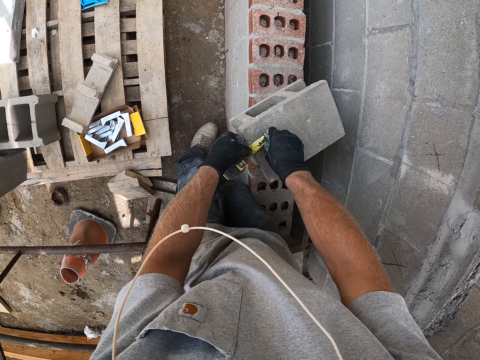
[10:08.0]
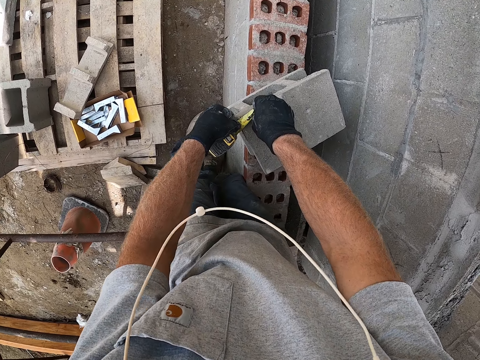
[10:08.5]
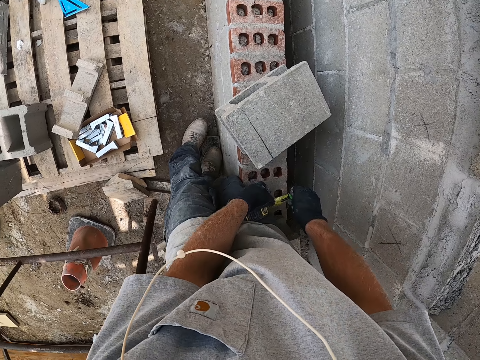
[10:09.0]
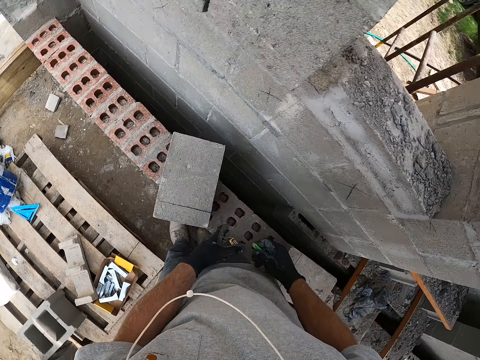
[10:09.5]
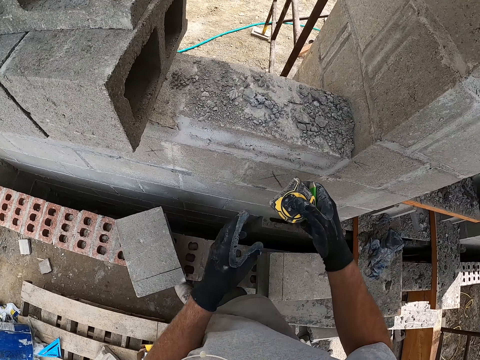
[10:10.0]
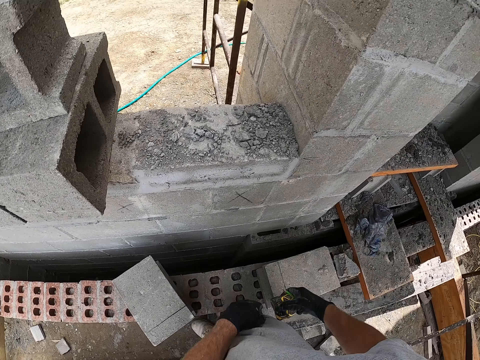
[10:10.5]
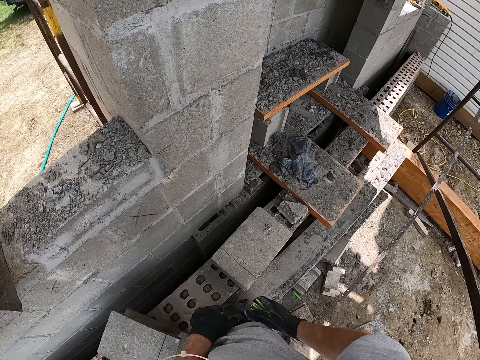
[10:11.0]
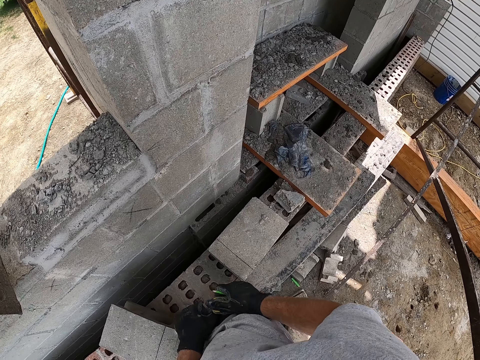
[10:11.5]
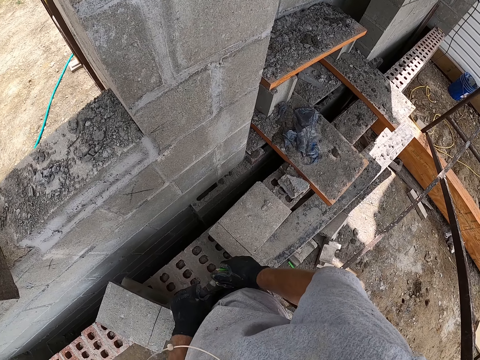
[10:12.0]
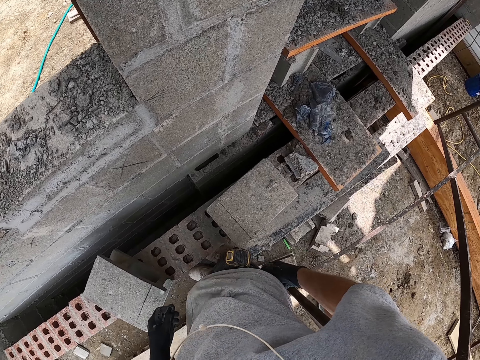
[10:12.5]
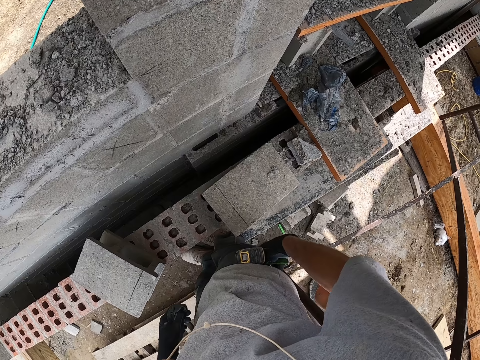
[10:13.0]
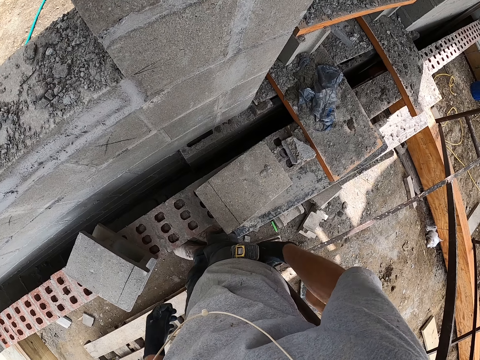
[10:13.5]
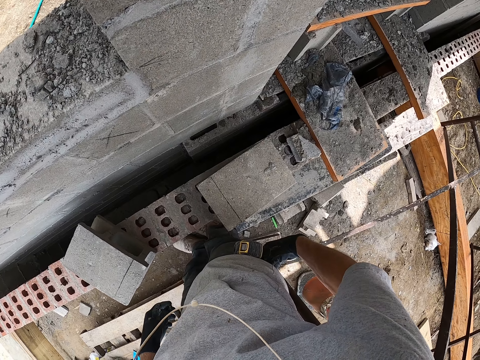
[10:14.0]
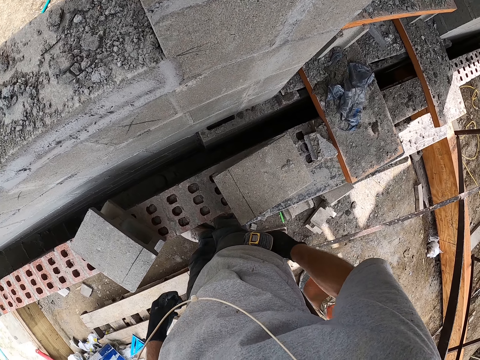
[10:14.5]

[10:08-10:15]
The camera wearer measures the block. He marks the concrete block with the measuring tape. He measures the block again. He lifts the measuring tape. He puts the measuring tape into his pocket.

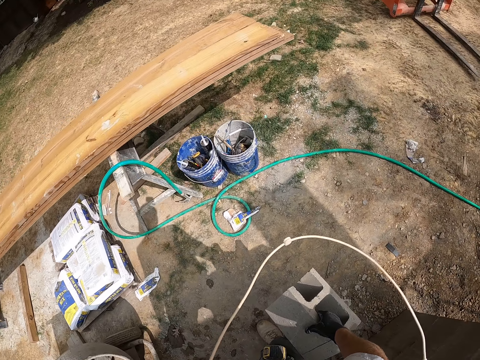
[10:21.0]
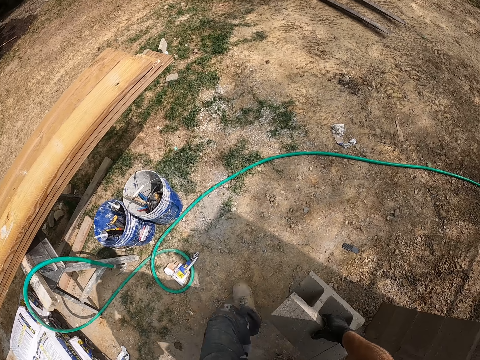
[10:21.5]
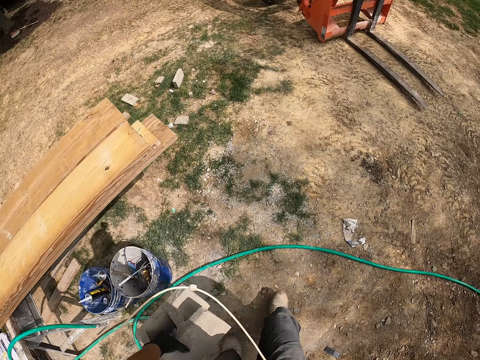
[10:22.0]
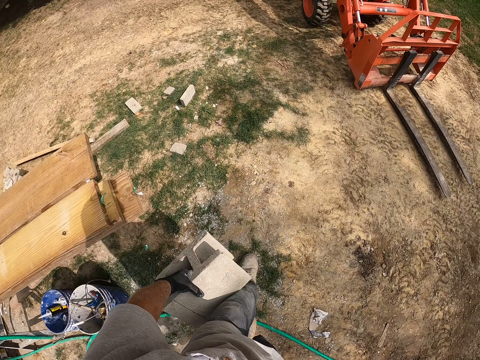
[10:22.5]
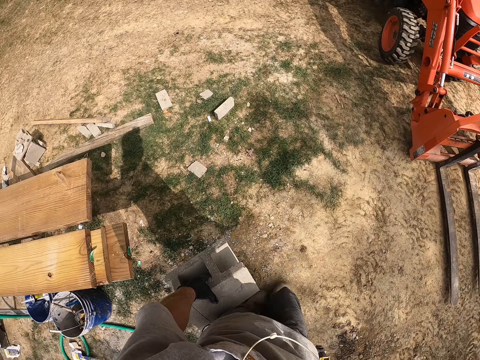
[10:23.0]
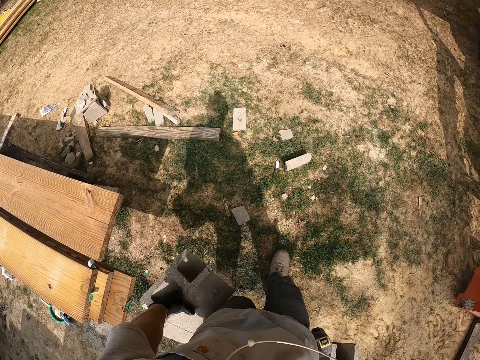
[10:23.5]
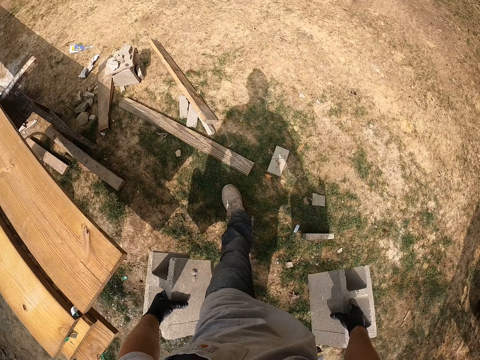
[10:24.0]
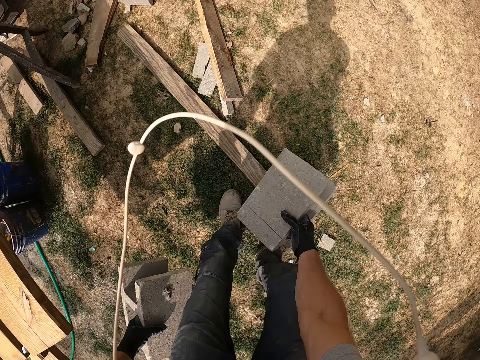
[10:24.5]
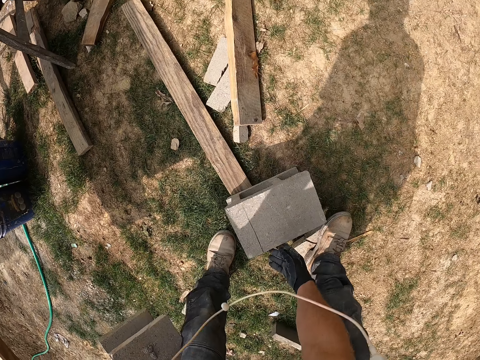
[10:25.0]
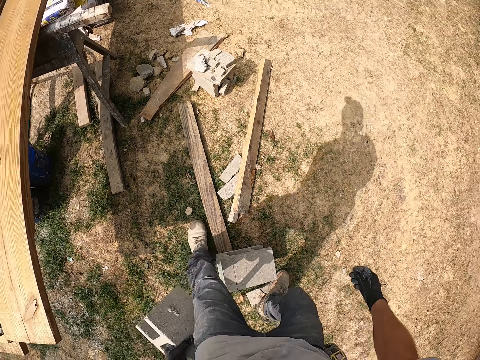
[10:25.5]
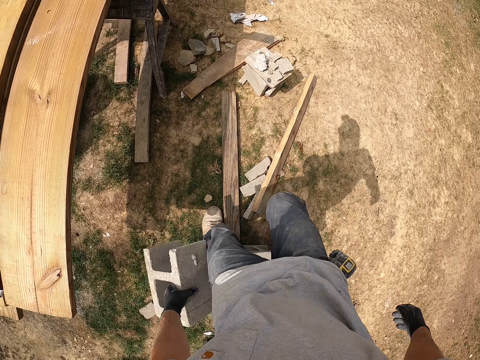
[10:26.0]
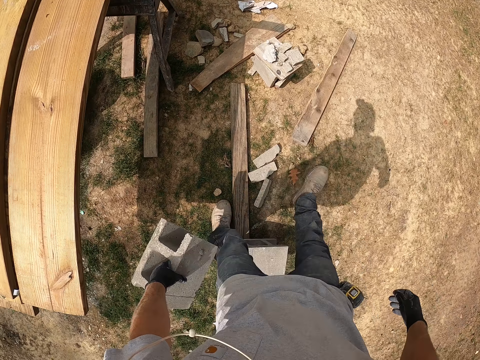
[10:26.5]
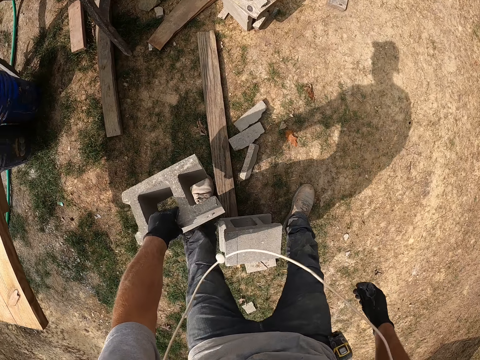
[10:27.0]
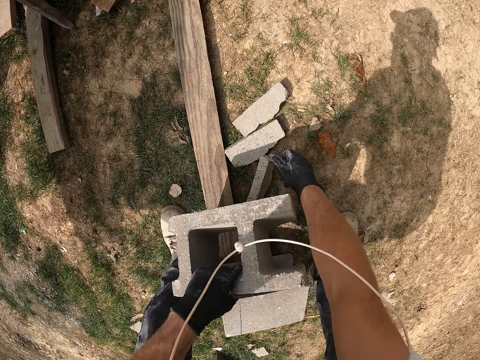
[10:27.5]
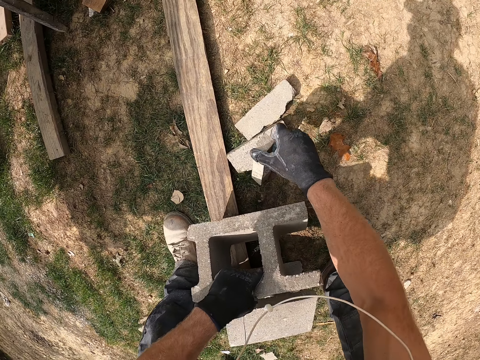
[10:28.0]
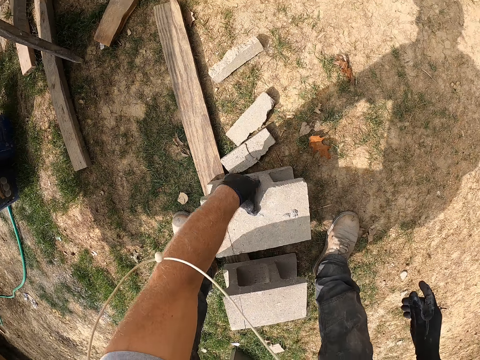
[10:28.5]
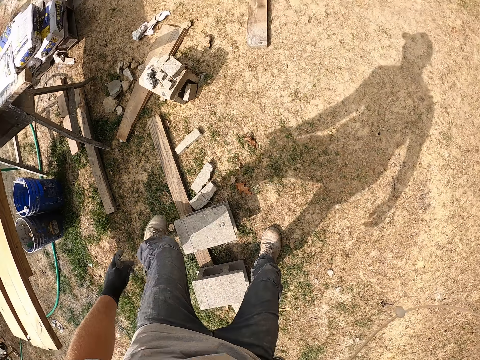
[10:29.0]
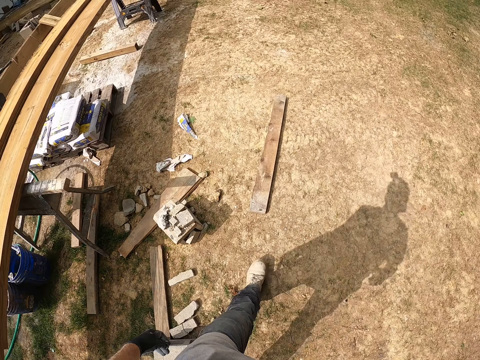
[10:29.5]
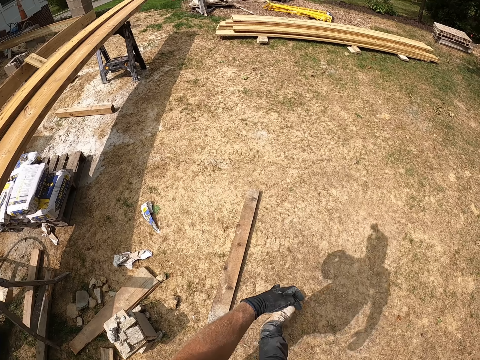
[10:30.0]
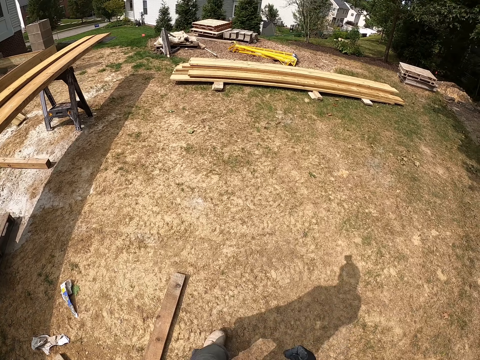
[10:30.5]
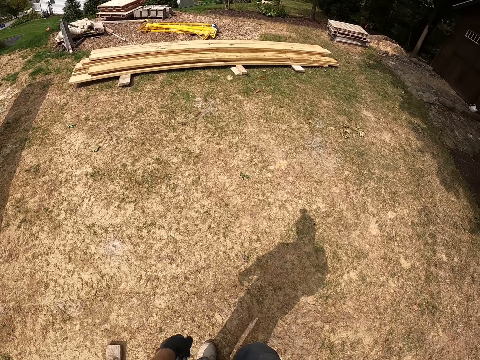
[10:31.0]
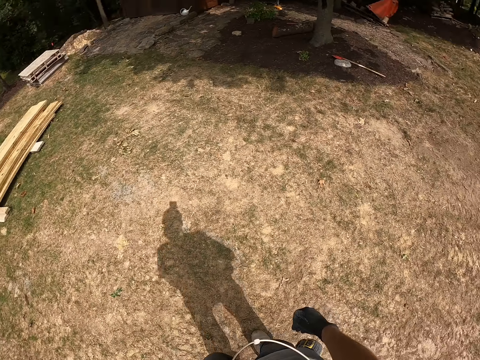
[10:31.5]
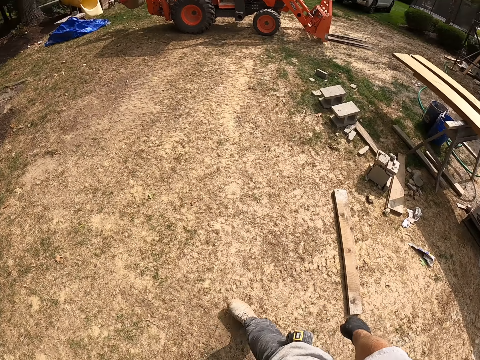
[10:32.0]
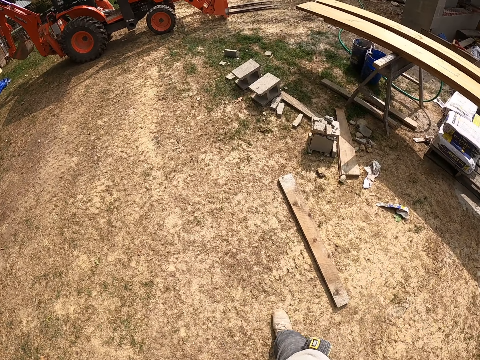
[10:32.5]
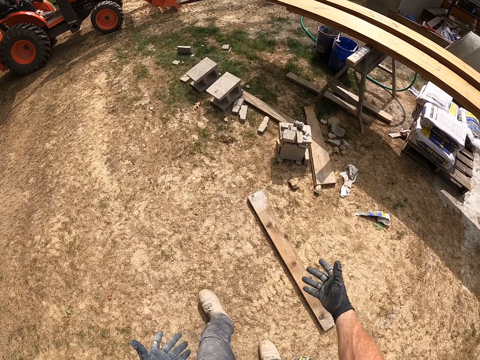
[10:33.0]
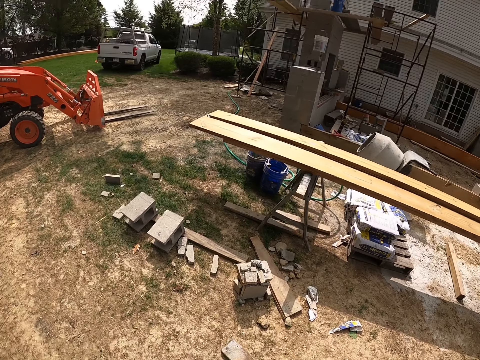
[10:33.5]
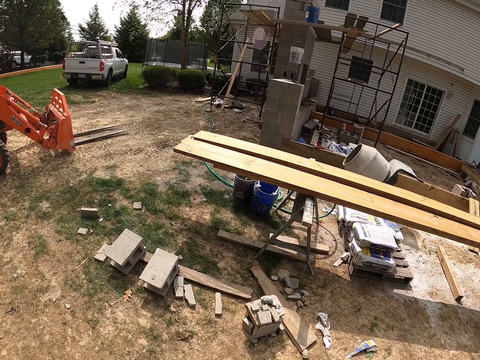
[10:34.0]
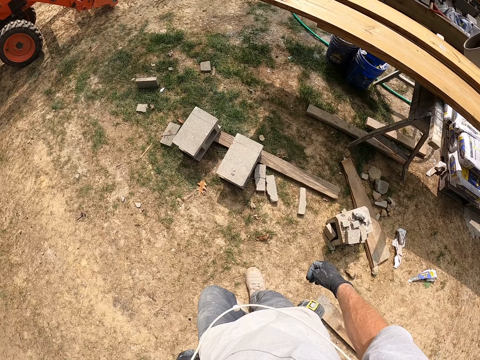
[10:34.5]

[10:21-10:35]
The camera wearer walks around on the building site. He drops the concrete block in his right hand on the floor. He kicks a stick on the floor. He drops a block. He throws away a block. He moves a piece of concrete floor with his right hand. He drops the concrete block in his left hand on the floor. He walks around on the building site. He goes back to the site.

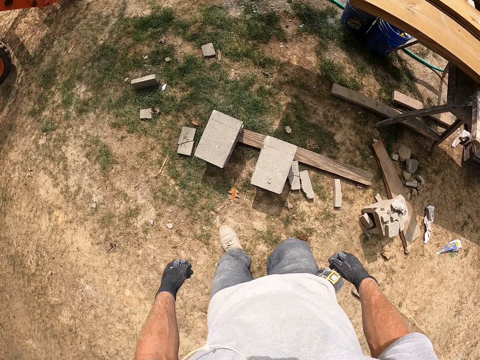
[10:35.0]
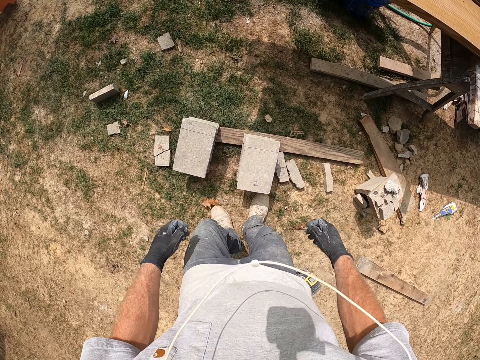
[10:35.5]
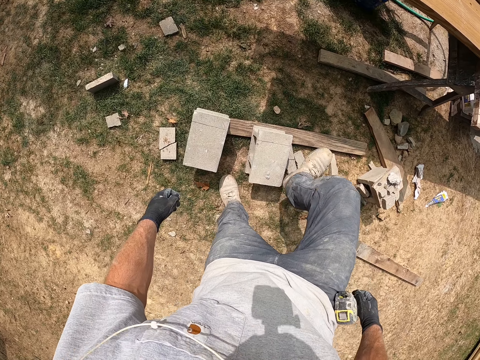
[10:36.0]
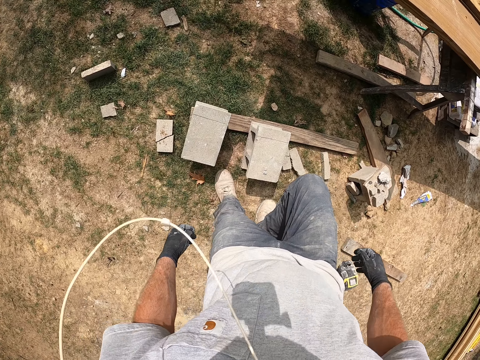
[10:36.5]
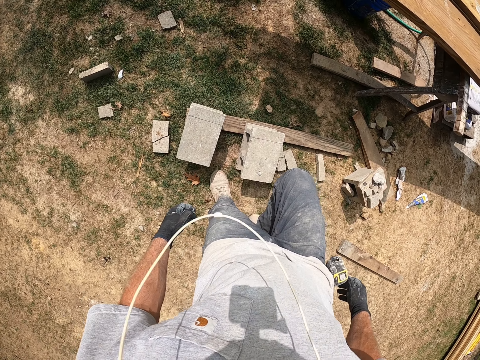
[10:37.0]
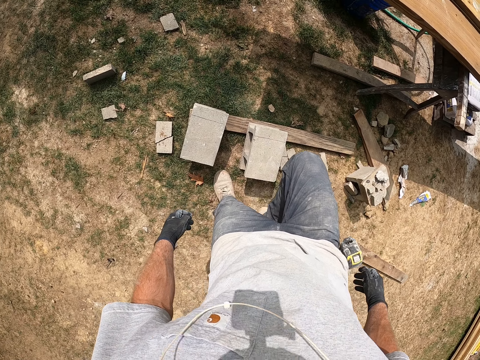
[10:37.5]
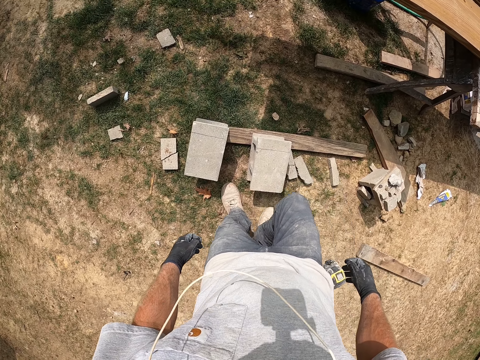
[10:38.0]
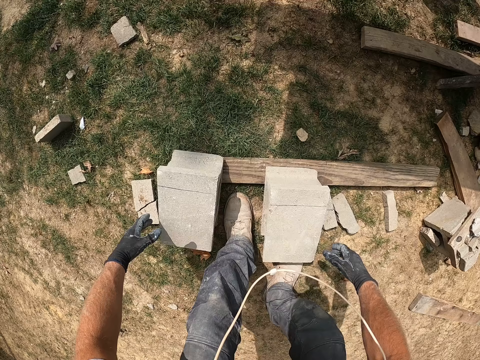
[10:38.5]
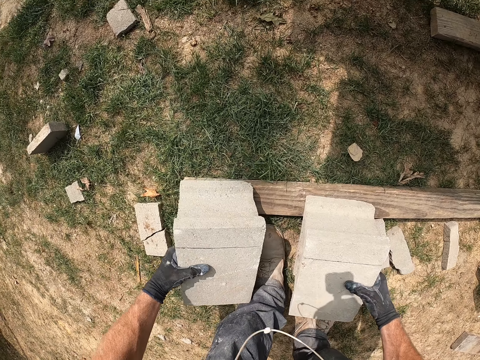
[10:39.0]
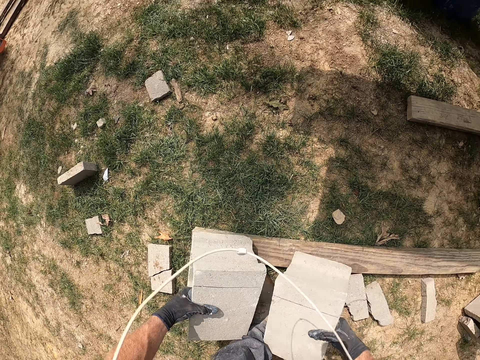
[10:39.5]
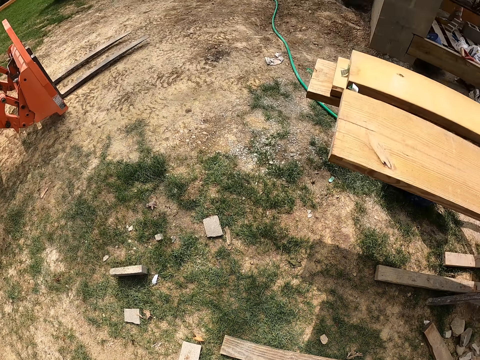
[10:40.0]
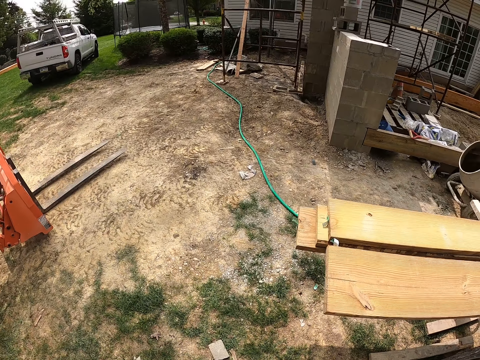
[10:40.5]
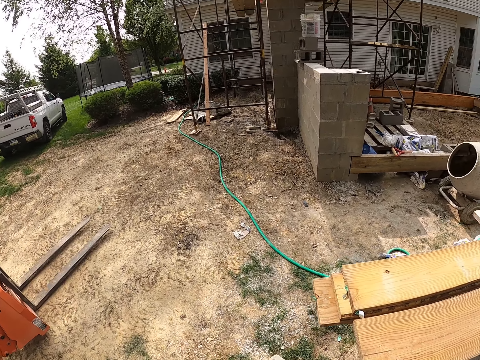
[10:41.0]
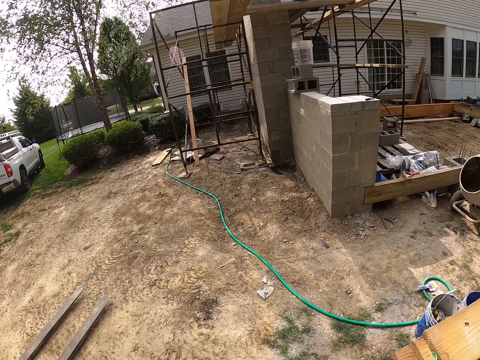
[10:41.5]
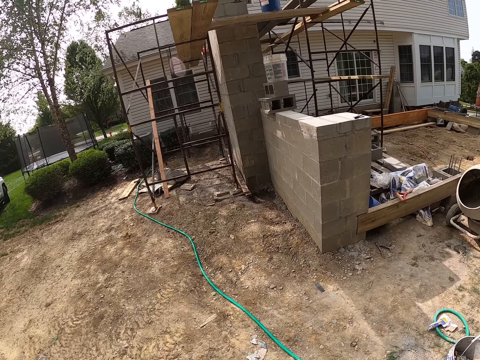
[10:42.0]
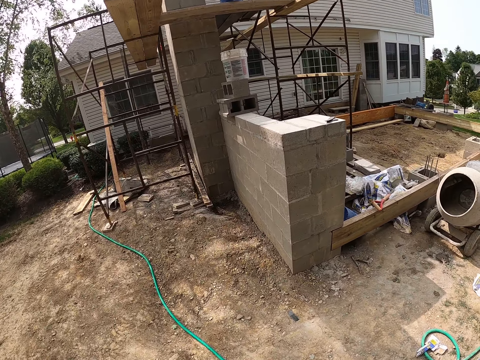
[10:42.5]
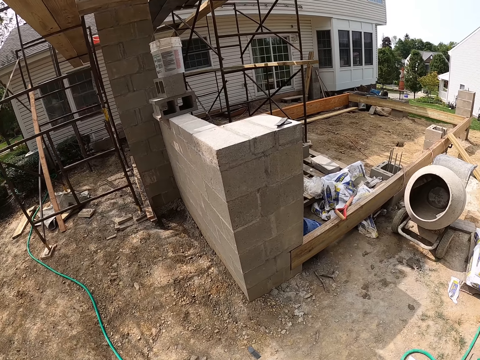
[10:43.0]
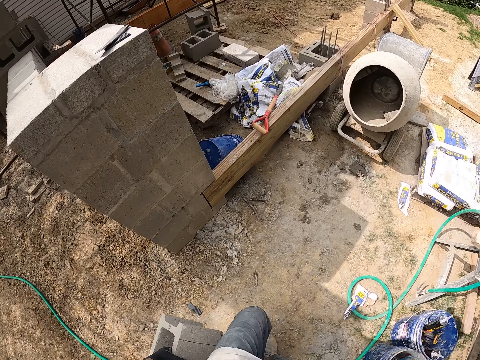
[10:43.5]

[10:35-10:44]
The camera wearer kicks a block. He steps on the concrete block. He picks up blocks. He carries the concrete block with his hands. He walks around on the building site.
